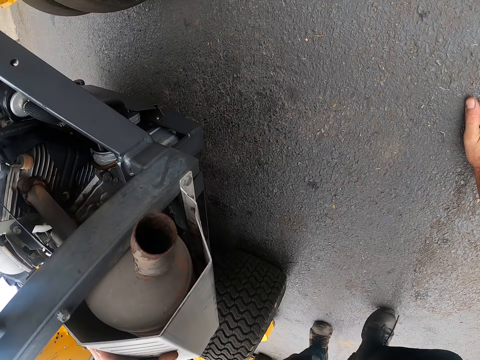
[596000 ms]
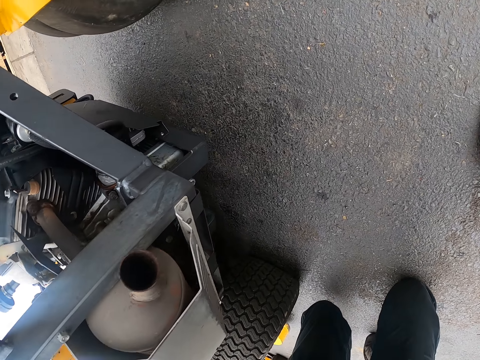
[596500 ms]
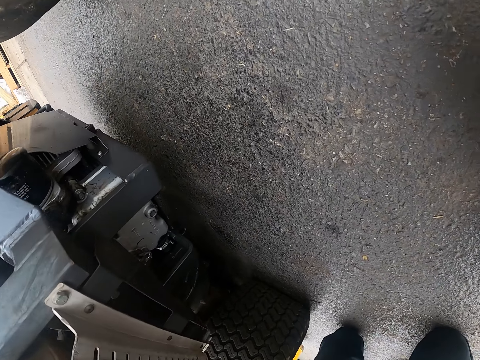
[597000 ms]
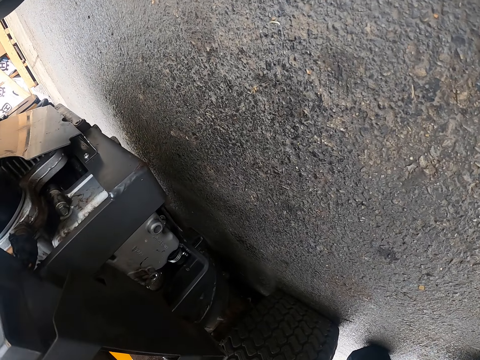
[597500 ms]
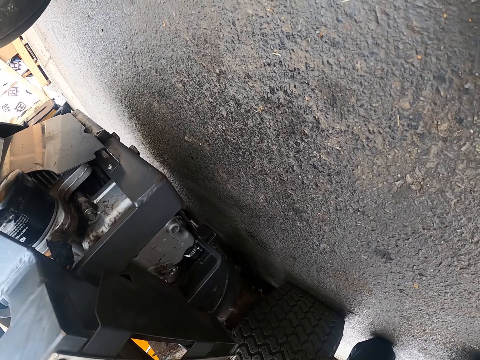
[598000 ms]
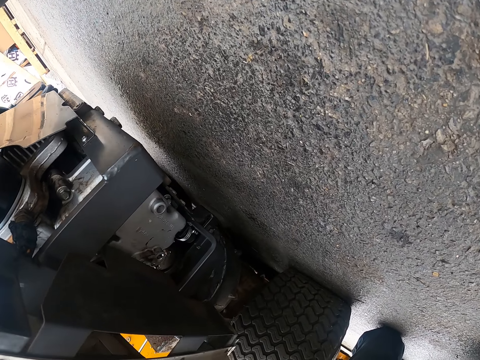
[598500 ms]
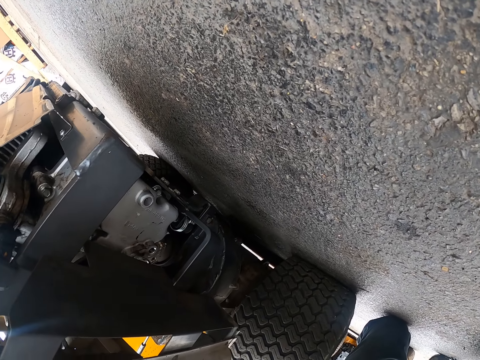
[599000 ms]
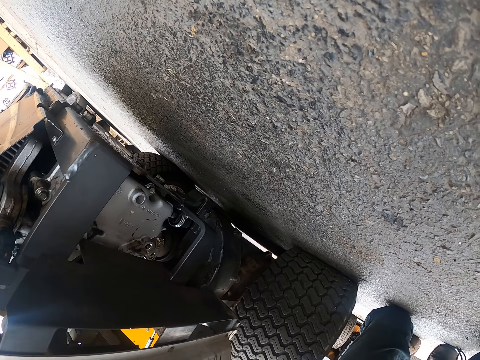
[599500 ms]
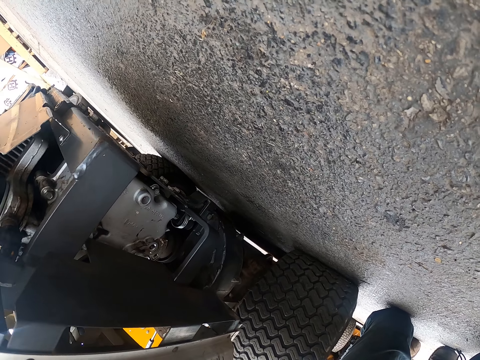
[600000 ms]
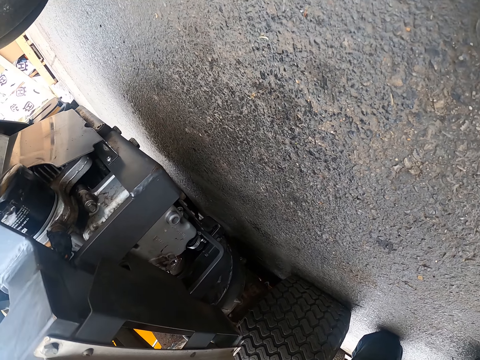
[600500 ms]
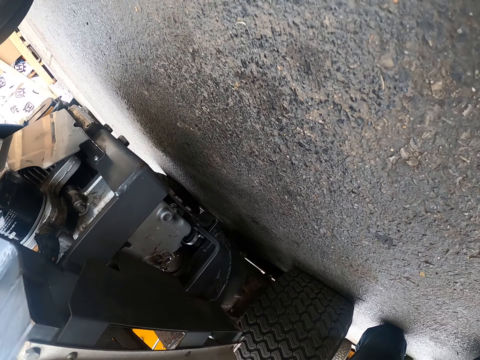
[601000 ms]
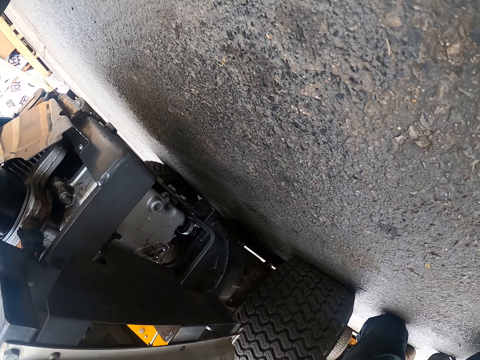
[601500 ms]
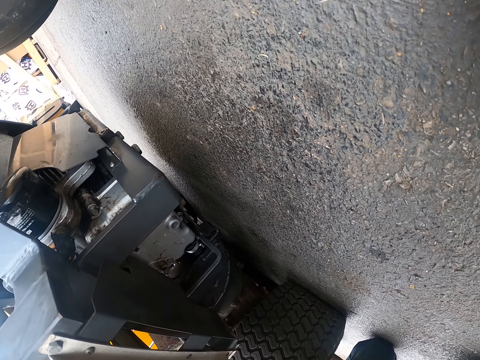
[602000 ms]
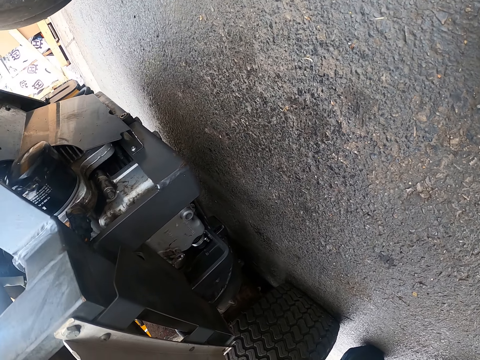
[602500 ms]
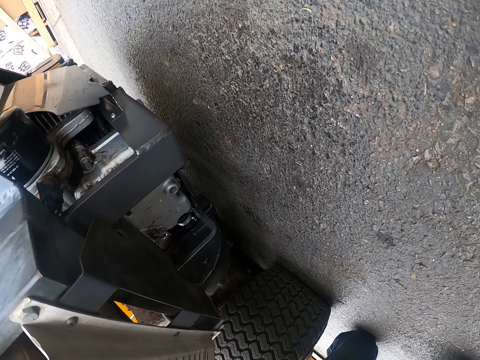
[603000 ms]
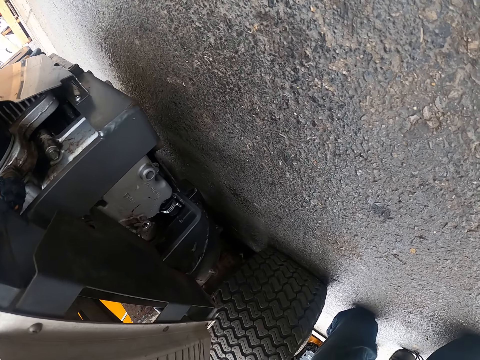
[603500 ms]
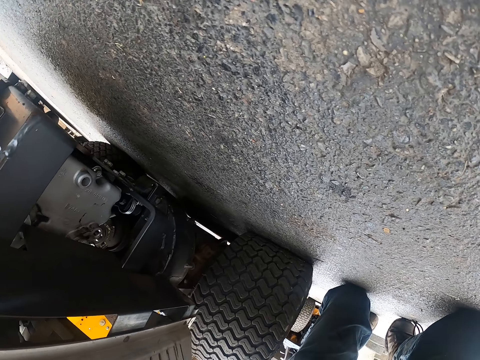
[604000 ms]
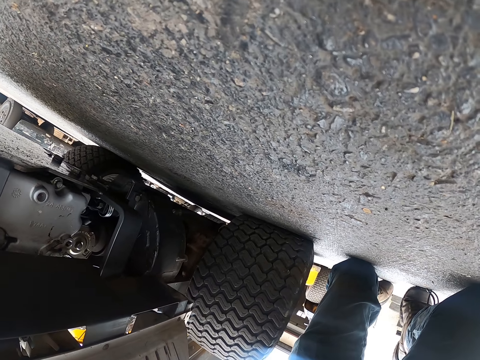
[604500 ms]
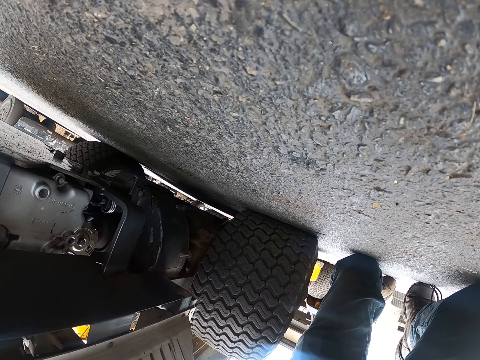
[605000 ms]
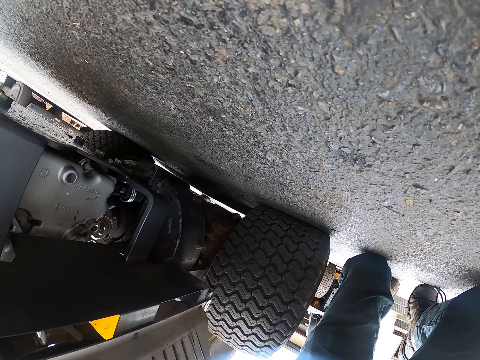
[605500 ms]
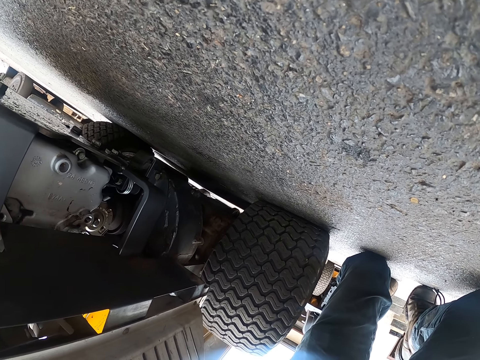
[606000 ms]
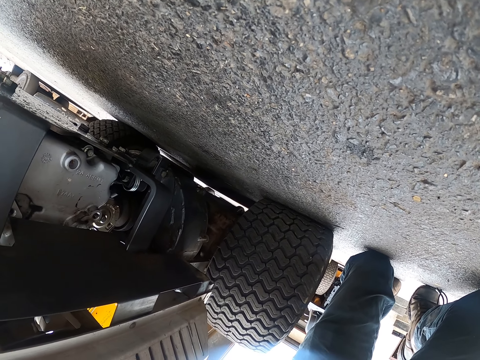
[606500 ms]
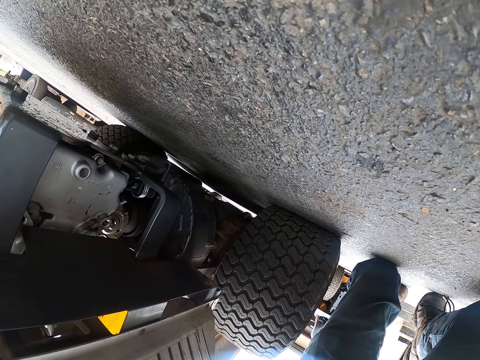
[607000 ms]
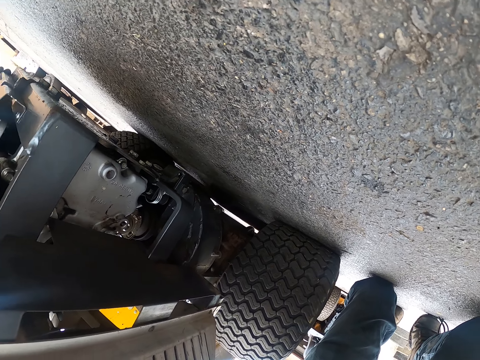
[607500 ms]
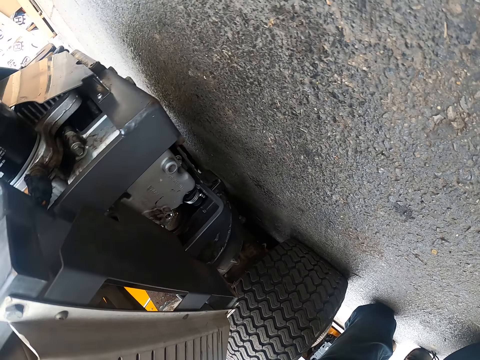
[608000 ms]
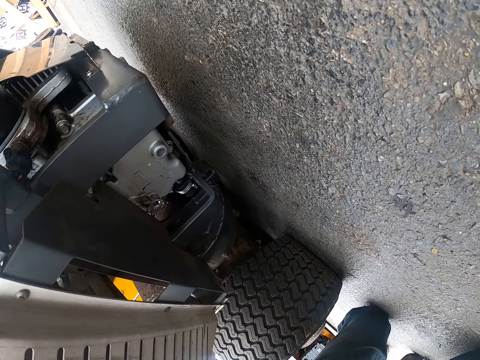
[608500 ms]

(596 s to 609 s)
The camera wearer puts a hand on the ground. They kneel on the ground. They inspect underneath the lawn mower.

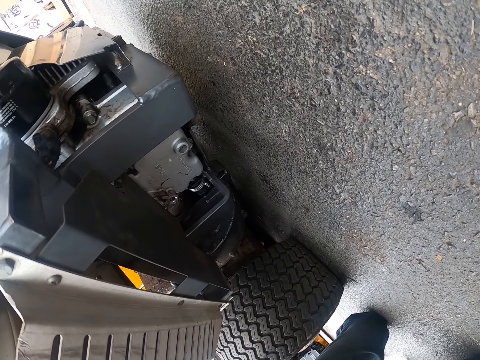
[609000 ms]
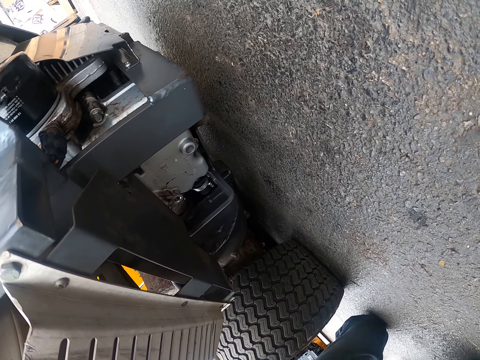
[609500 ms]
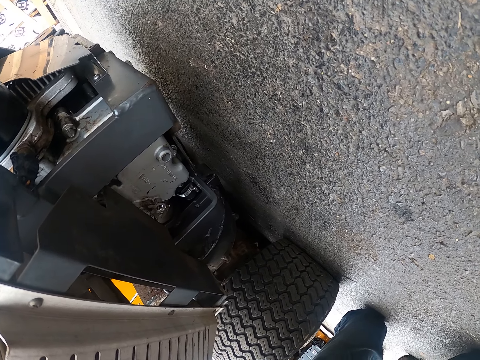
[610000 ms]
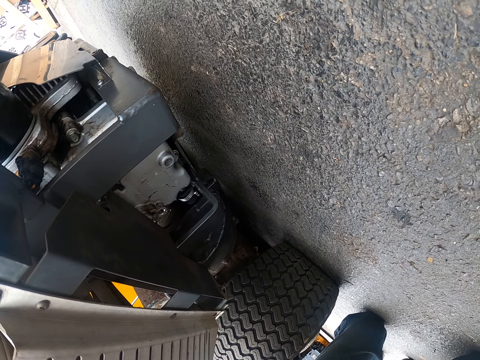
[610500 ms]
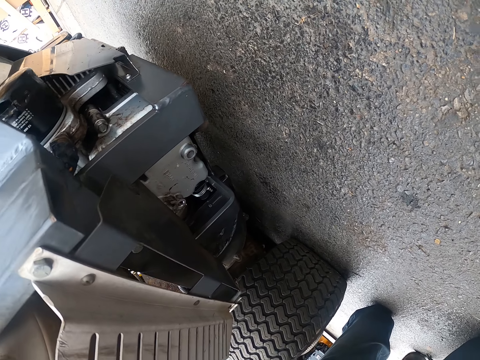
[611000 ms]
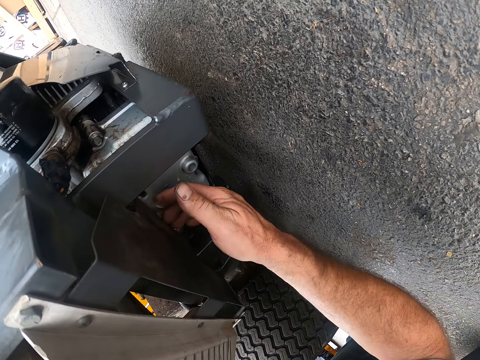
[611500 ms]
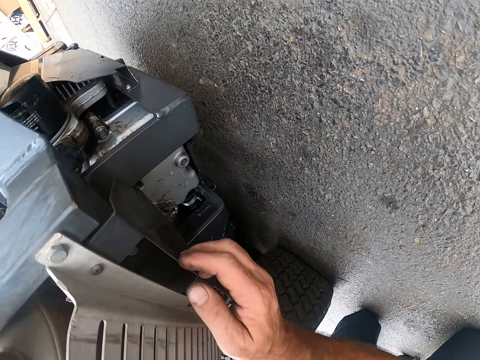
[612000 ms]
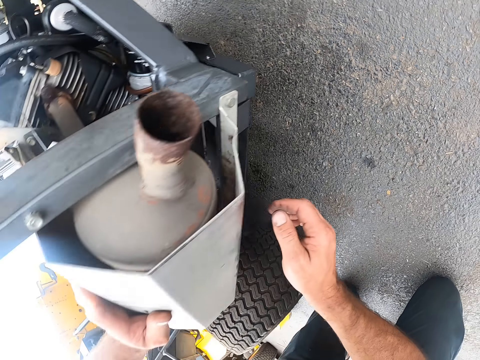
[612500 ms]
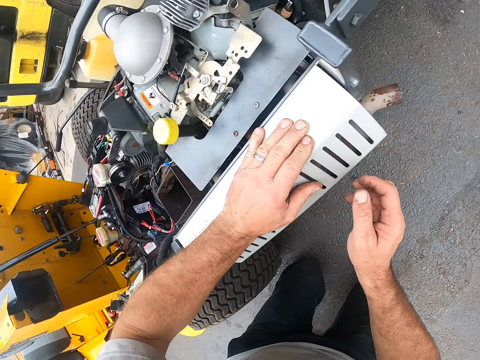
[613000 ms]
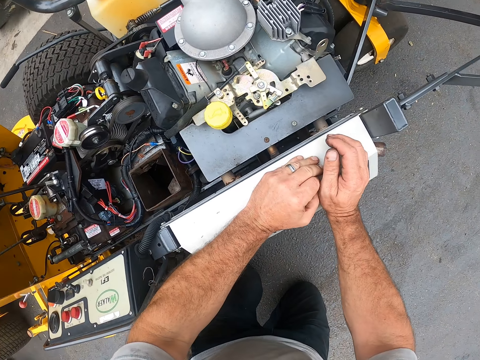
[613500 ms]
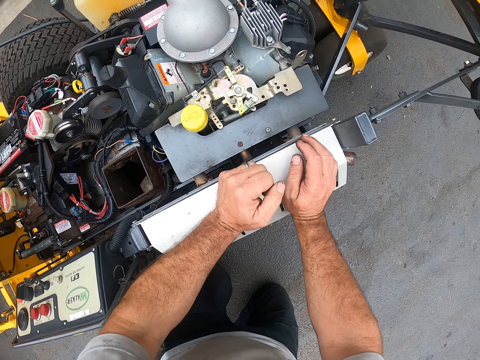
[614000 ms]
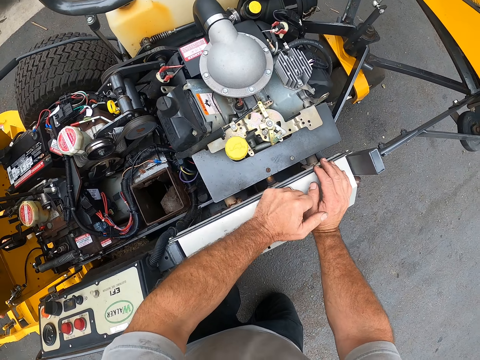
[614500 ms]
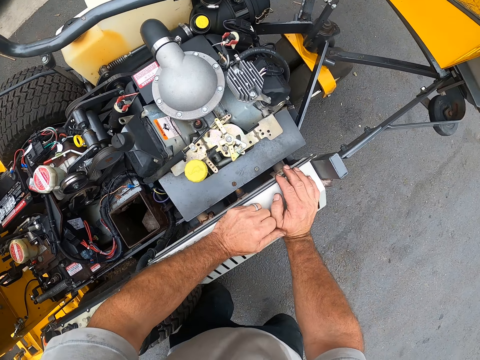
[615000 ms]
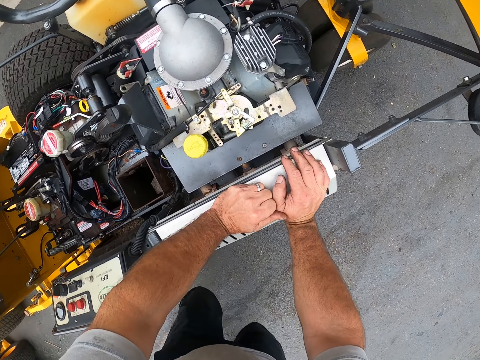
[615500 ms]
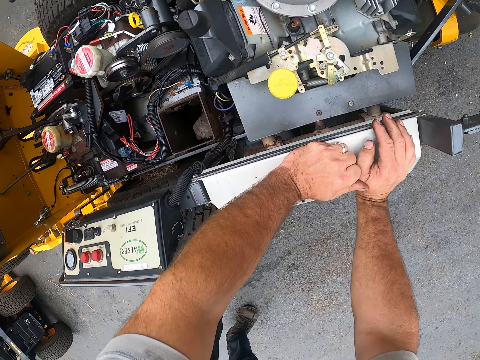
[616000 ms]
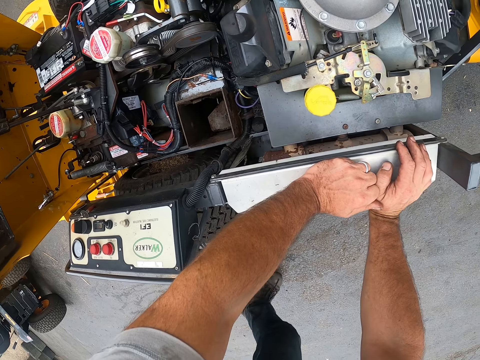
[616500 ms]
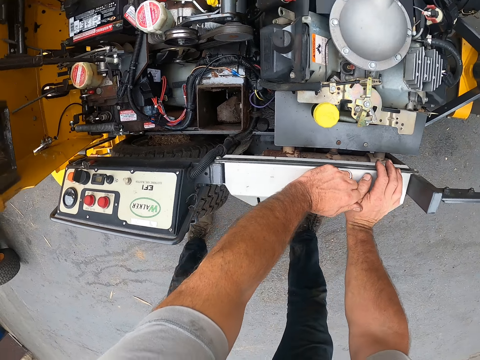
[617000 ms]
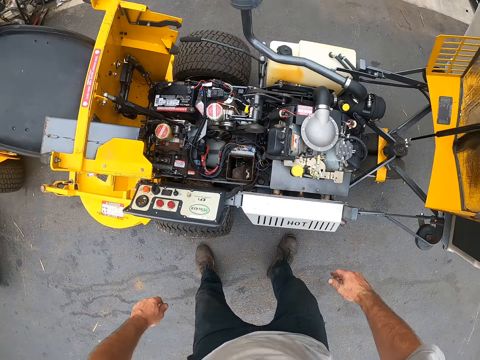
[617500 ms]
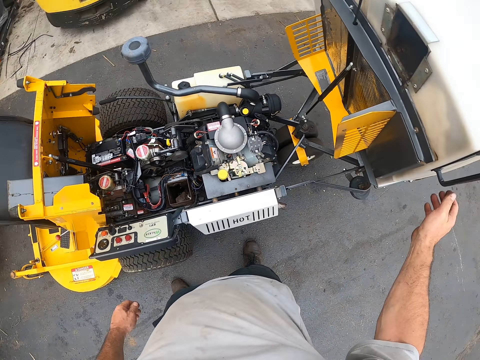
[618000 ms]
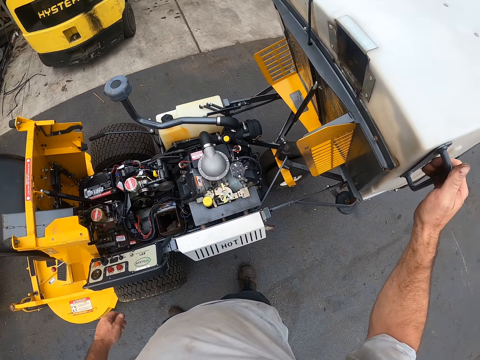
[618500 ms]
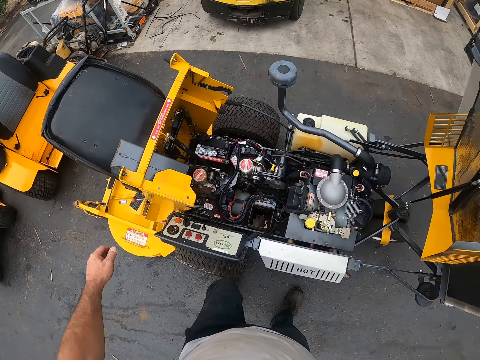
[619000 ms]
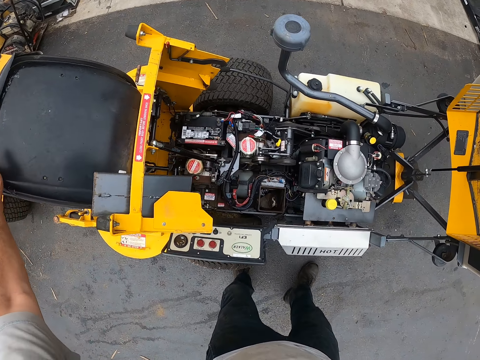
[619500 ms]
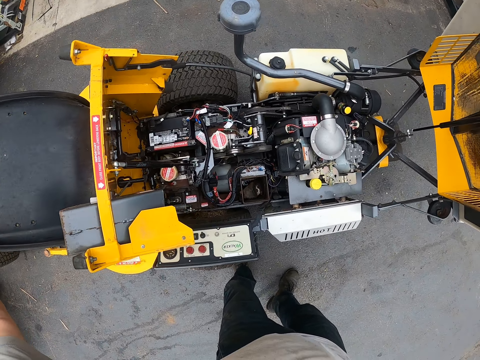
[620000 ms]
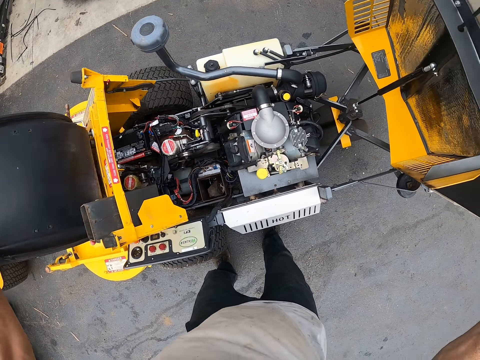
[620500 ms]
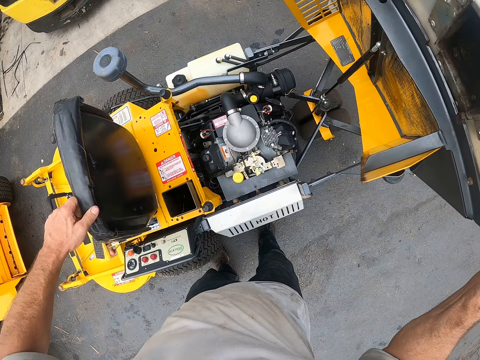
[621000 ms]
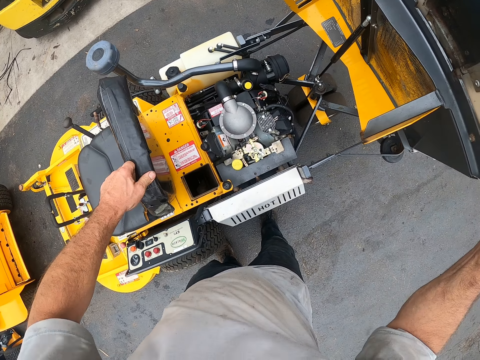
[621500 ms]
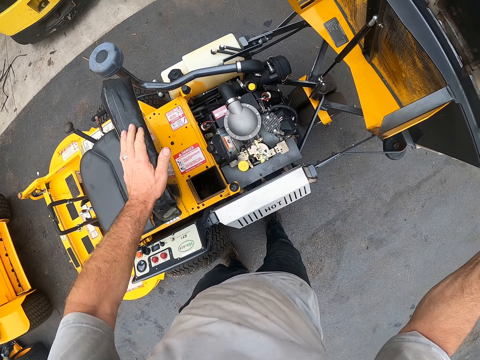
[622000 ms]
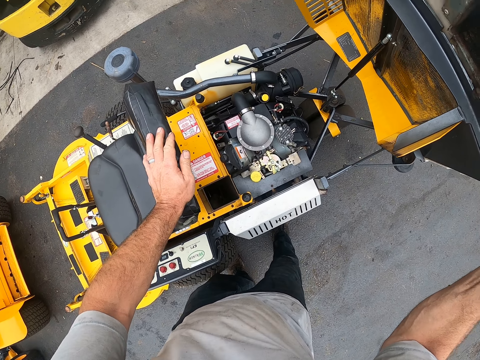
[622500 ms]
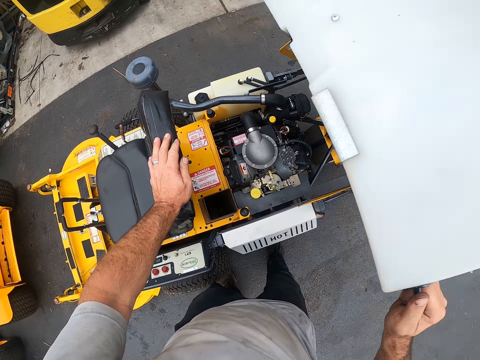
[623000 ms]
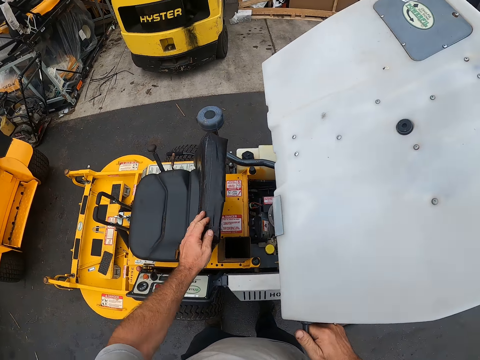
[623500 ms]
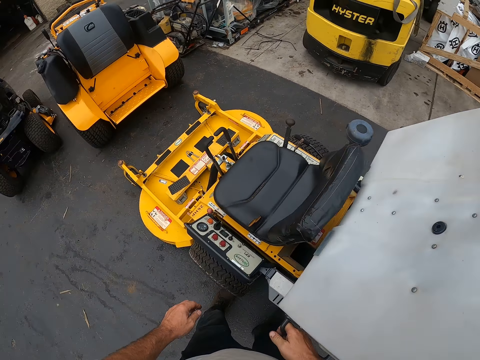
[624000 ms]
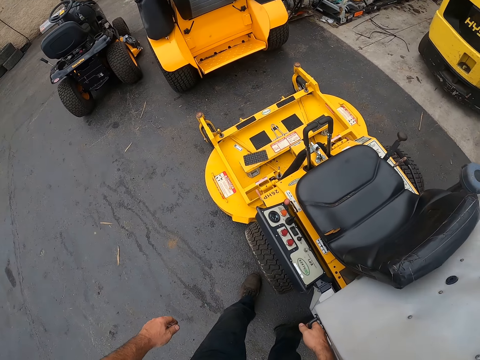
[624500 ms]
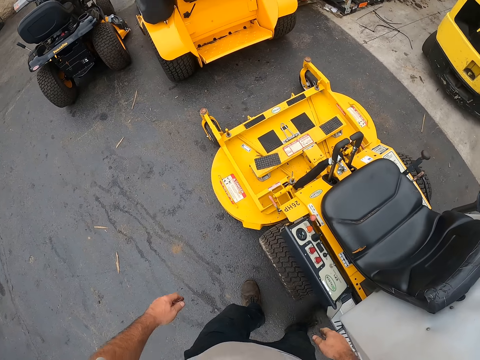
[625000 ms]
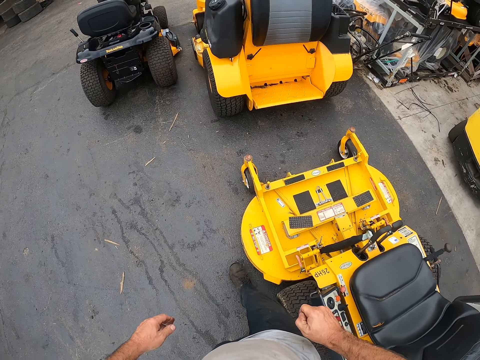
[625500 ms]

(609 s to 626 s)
The camera wearer touches a part under the lawn mower. They put hands on the lawn mower and stand up. They drop the lawn mower cover. They hold the lawn mower handle with a hand, and hold the lawn mower seat with the other hand. They put back the seat with a hand. They put back the lawn mower body with a hand.
